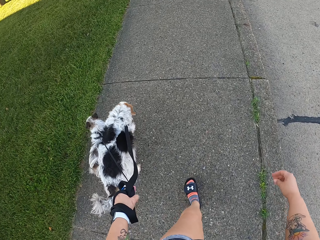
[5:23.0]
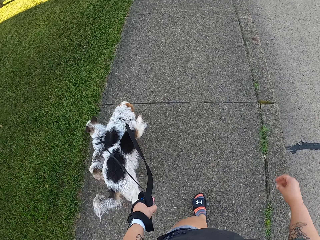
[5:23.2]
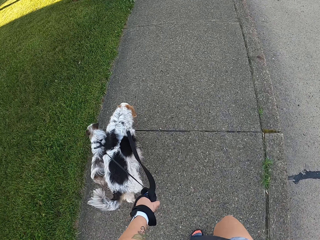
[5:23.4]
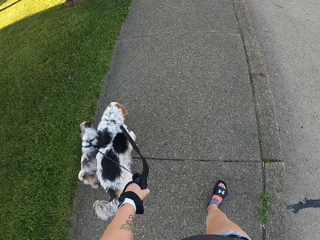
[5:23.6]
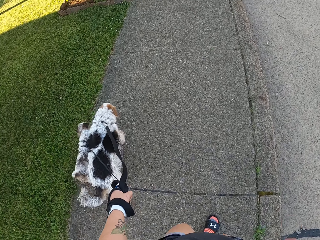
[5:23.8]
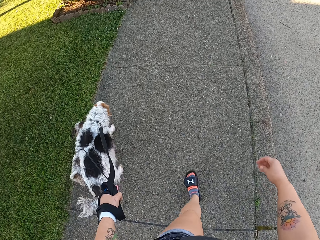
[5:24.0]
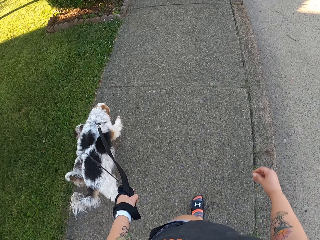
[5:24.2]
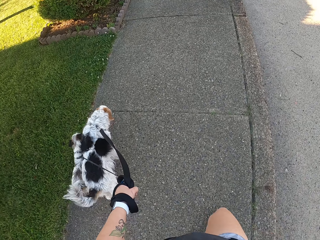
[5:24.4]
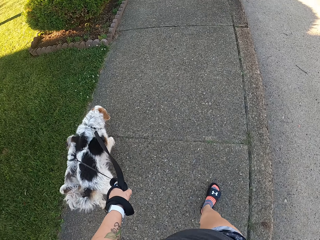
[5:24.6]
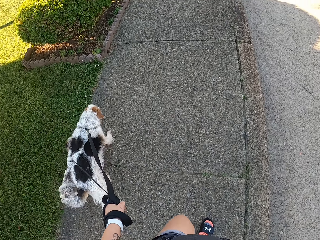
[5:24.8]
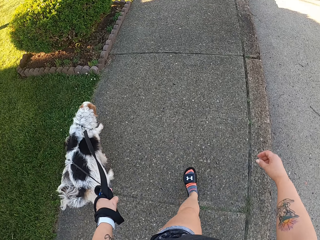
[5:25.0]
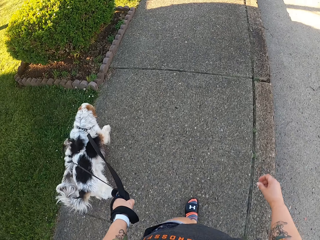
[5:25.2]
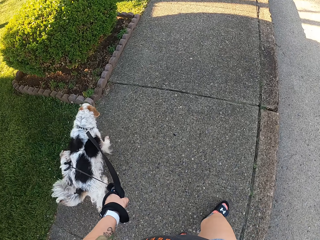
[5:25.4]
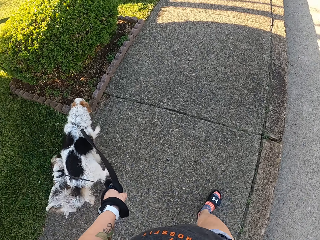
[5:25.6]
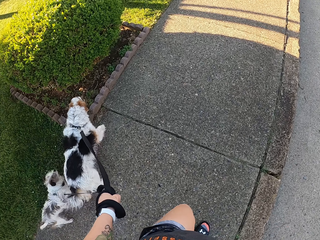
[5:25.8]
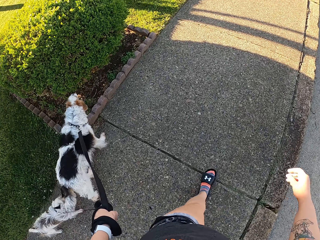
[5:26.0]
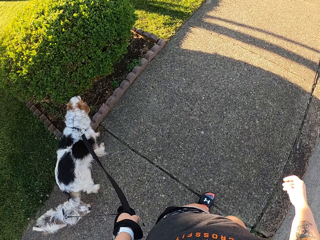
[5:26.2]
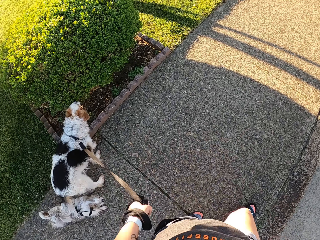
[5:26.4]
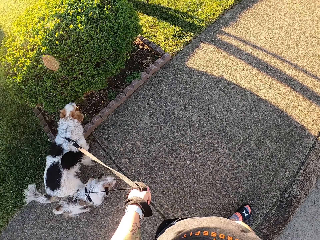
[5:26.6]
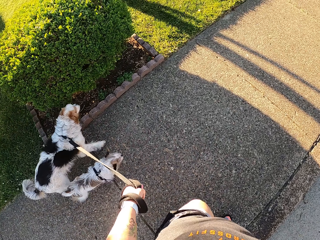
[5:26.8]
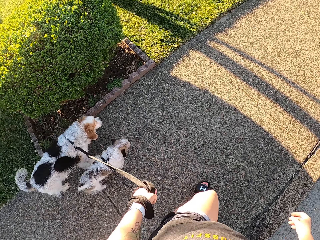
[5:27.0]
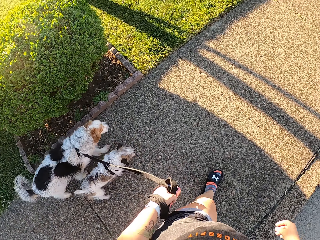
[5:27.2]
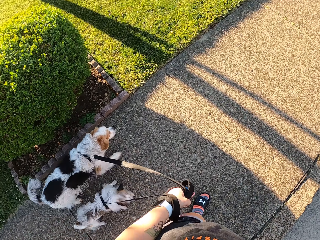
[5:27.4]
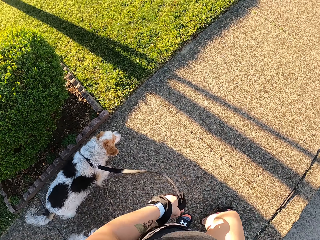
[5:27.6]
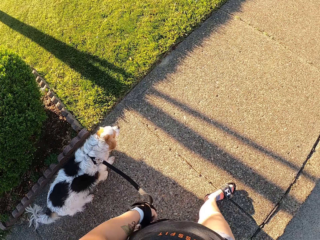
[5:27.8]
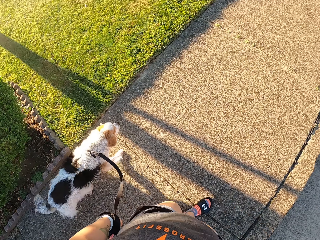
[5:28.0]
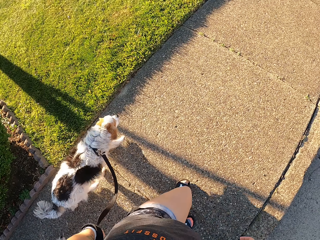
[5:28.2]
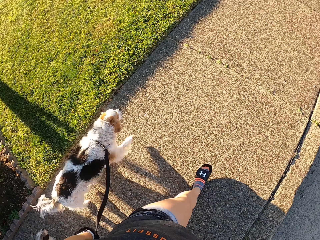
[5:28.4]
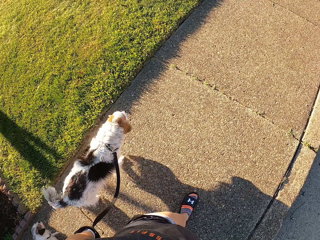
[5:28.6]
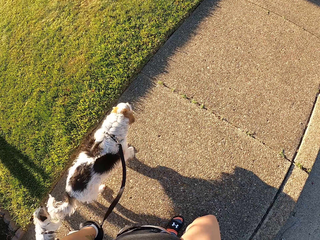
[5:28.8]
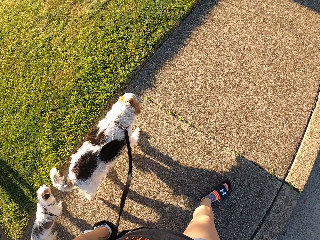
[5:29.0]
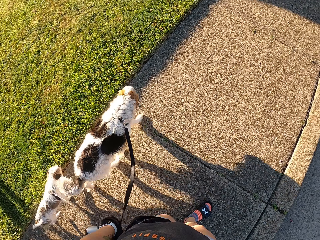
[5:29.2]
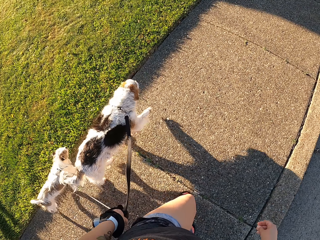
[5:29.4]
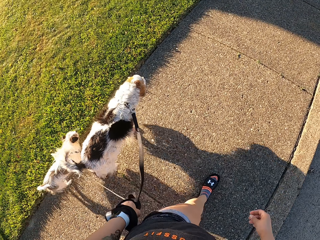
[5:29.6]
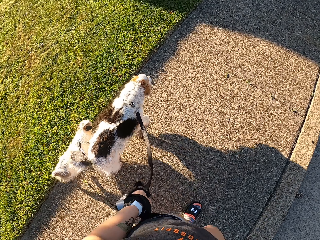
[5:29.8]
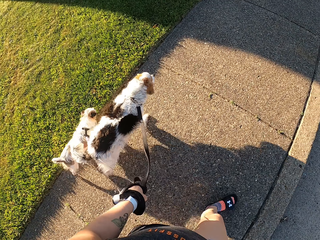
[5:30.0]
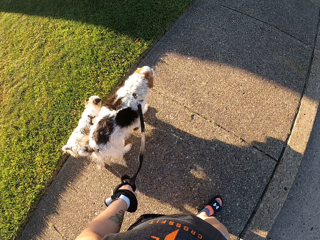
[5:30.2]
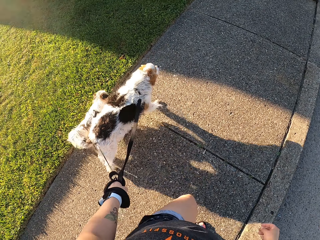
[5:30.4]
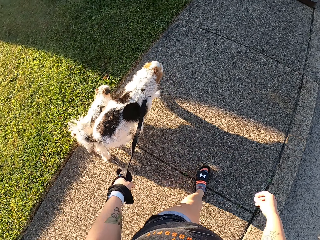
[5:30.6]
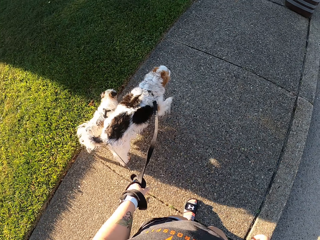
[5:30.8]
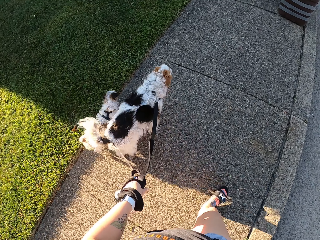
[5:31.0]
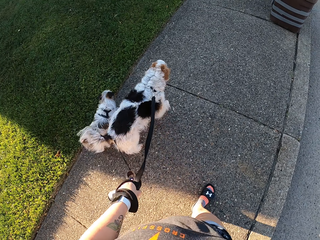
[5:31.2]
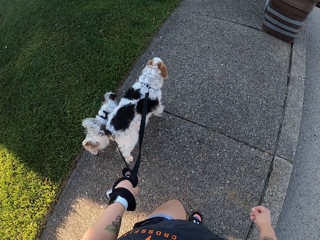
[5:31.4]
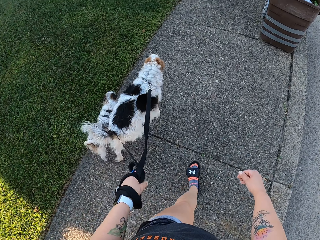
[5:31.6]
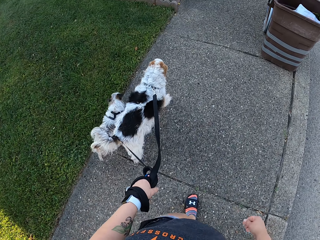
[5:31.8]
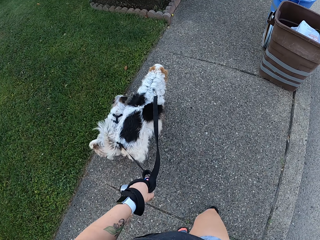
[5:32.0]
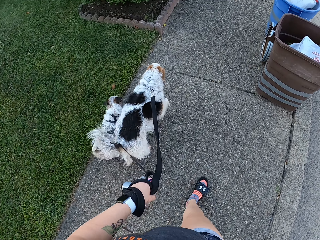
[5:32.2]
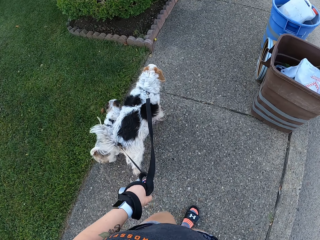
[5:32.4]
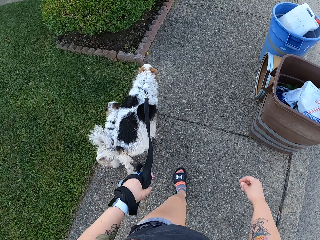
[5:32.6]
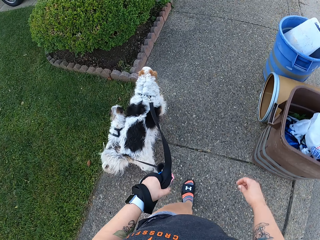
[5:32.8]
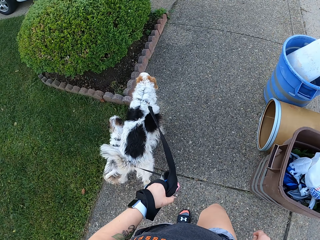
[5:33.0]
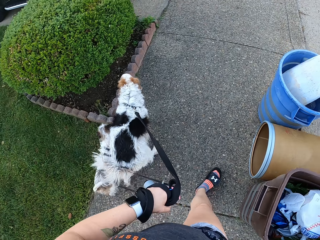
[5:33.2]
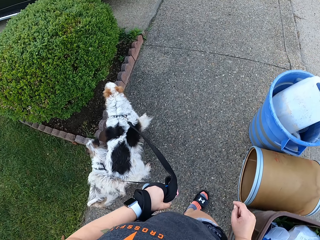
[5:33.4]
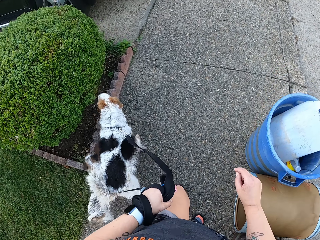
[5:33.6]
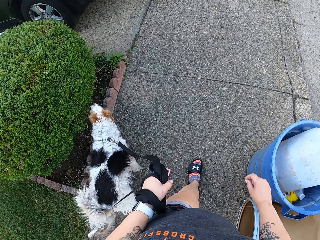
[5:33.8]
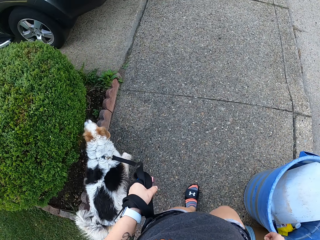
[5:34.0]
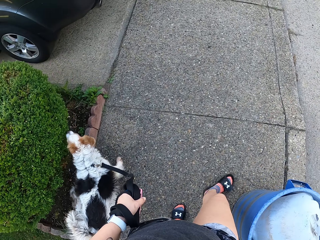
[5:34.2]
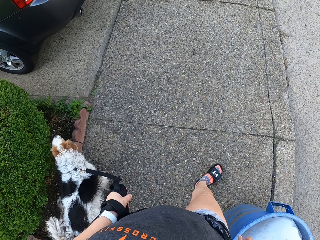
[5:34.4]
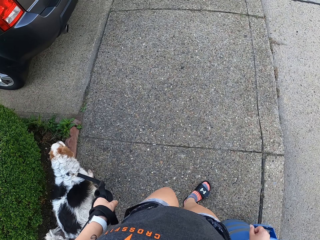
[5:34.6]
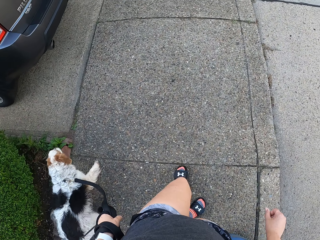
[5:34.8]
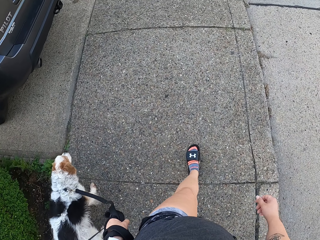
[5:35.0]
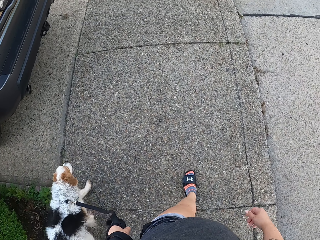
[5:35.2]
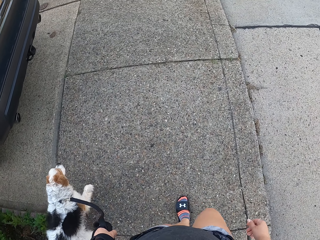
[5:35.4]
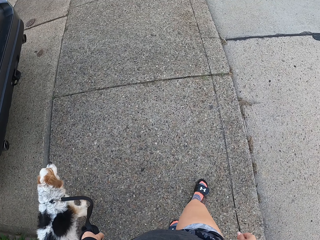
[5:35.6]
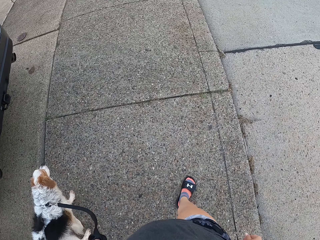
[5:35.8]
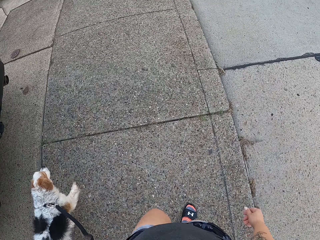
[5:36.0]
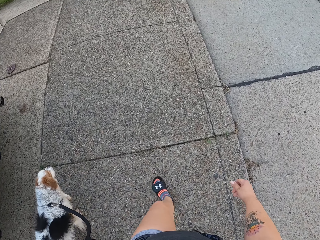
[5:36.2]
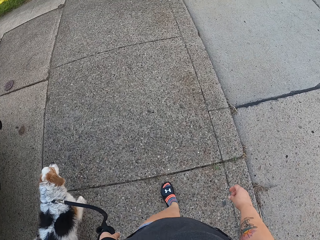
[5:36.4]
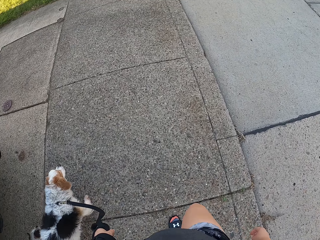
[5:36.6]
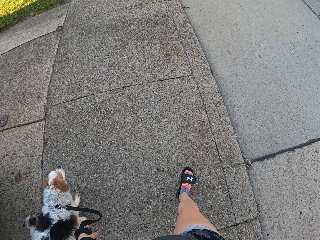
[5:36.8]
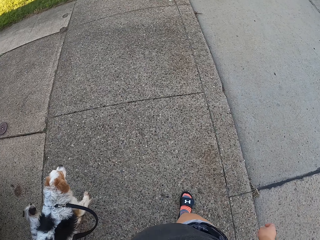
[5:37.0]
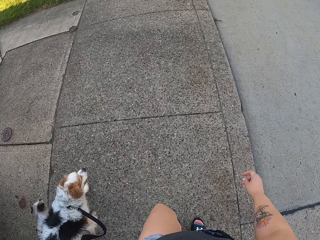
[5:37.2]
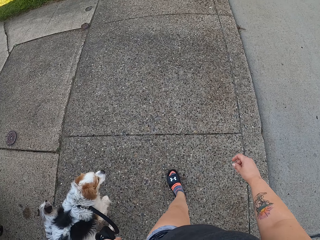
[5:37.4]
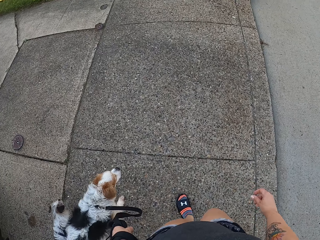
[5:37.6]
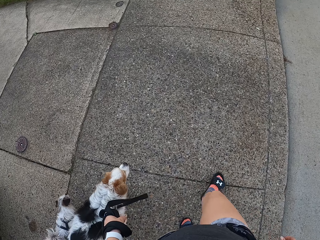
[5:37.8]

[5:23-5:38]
A dog sniffs a plant. The dog sniffs the plant again.

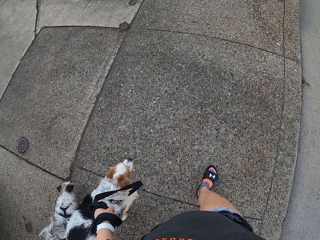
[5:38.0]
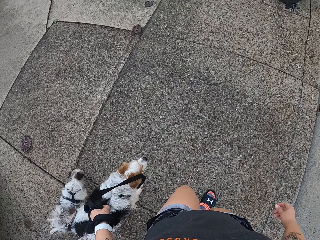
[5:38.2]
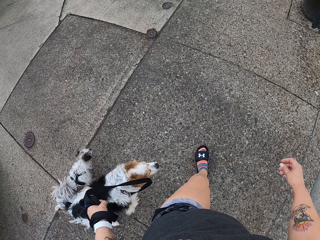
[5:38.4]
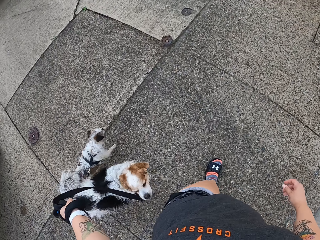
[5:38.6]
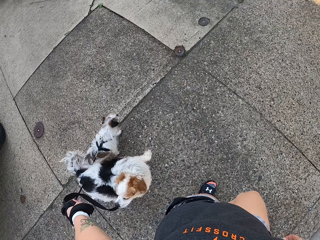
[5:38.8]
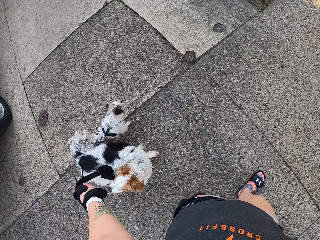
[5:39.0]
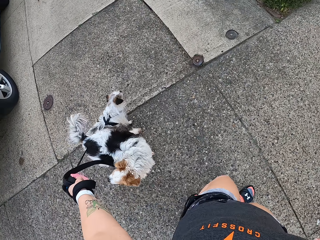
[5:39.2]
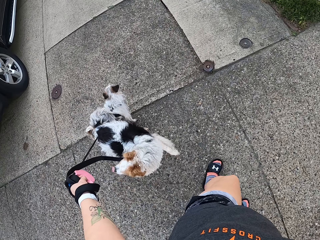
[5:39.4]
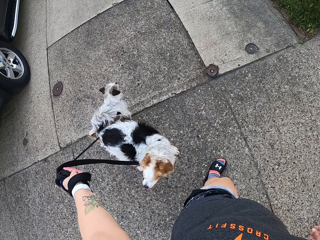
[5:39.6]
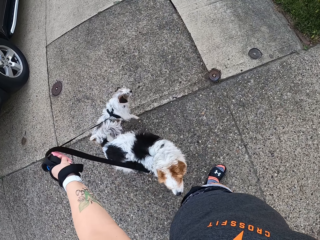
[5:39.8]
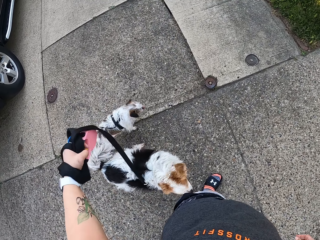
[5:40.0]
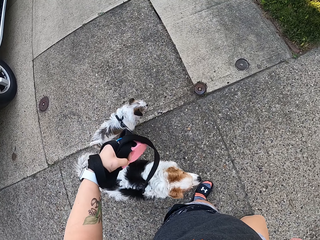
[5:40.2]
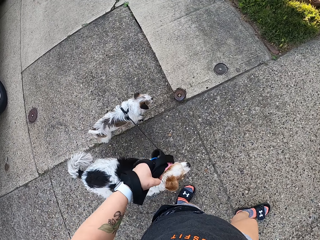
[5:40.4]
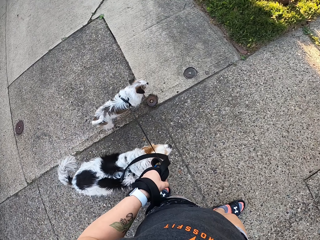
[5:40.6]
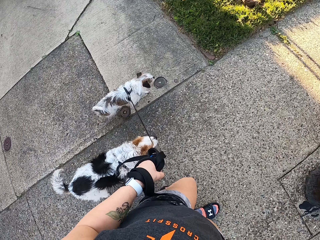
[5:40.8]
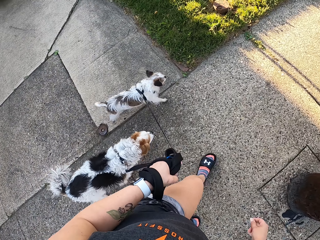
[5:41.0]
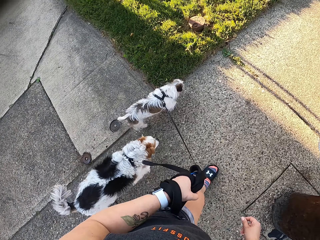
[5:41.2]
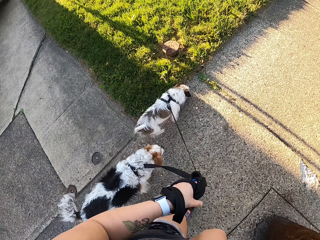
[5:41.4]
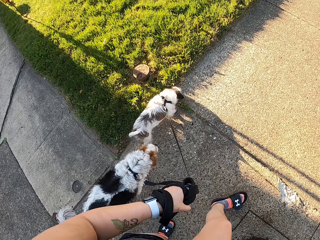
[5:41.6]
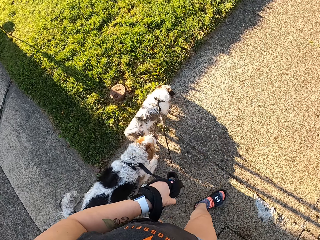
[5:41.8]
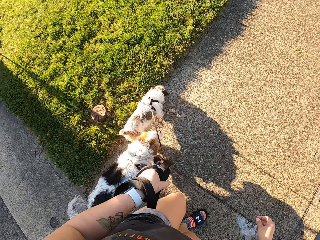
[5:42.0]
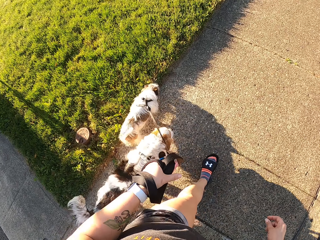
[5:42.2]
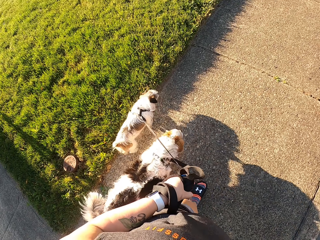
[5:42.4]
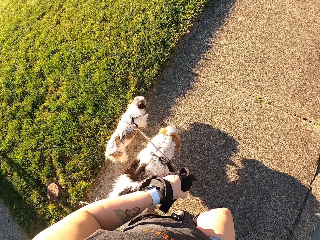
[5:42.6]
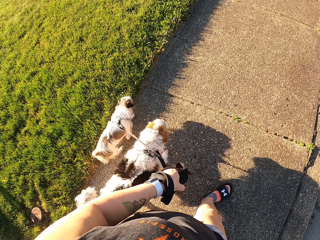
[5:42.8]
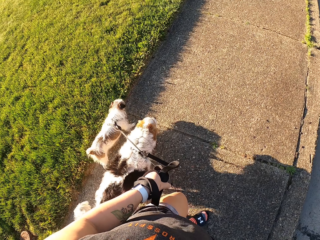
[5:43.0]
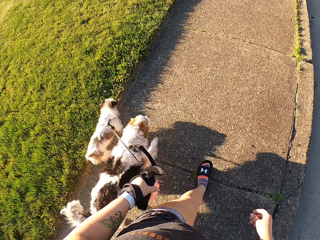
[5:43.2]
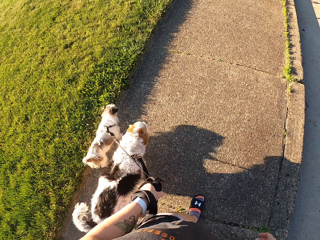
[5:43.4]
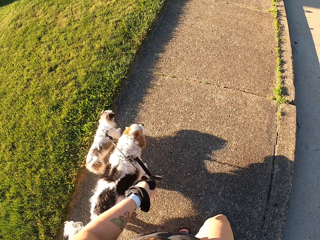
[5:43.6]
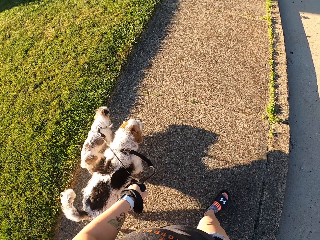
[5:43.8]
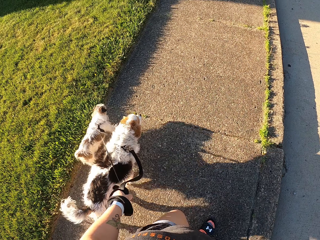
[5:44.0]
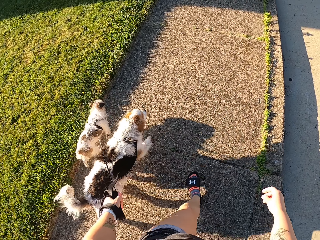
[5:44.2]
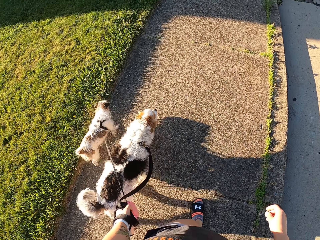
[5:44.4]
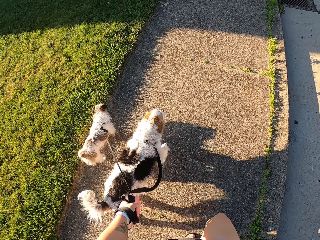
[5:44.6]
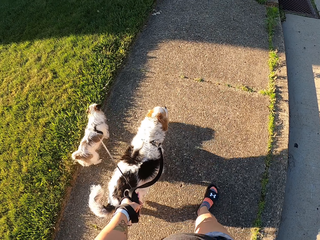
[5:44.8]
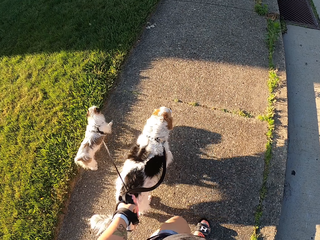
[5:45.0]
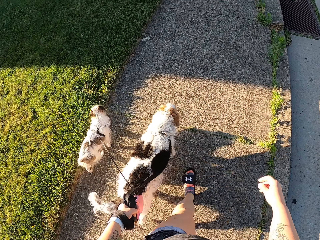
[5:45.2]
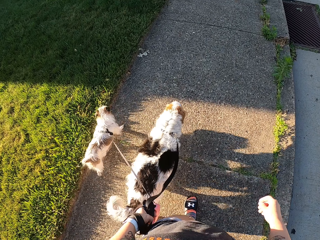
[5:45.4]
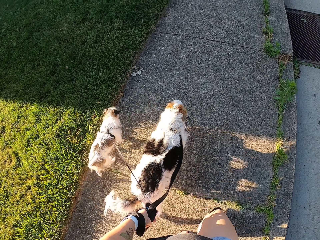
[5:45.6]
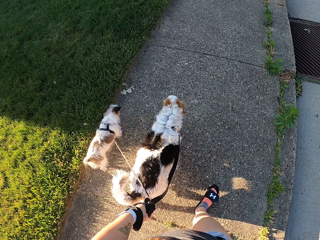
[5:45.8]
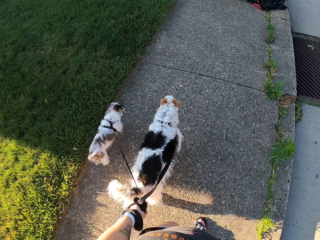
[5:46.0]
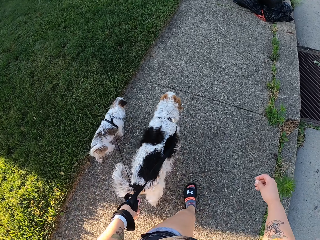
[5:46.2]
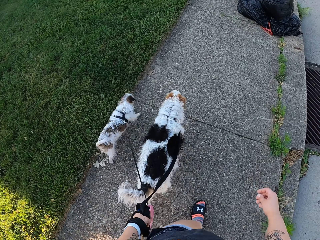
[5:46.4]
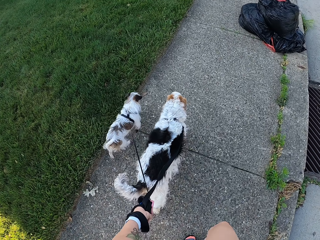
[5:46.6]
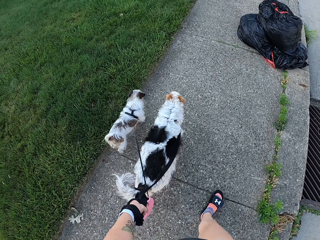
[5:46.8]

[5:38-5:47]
The camera wearer stands on the road. They walk while holding the dogs' rope.
